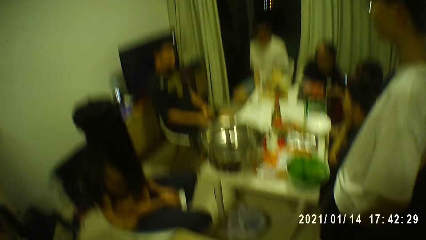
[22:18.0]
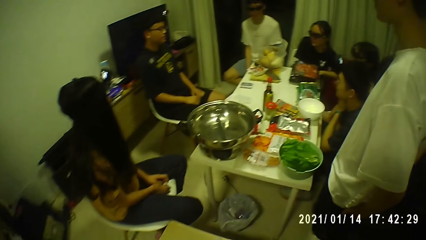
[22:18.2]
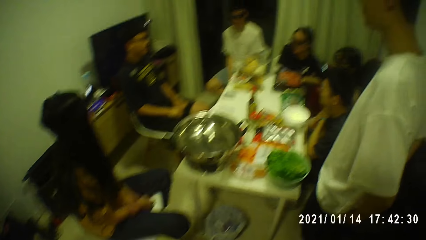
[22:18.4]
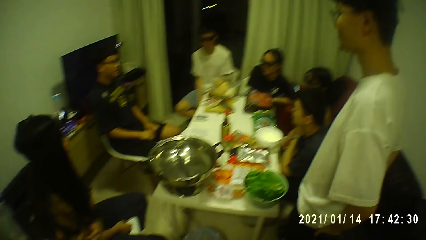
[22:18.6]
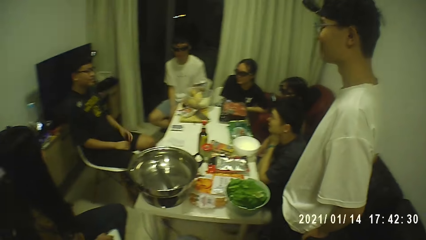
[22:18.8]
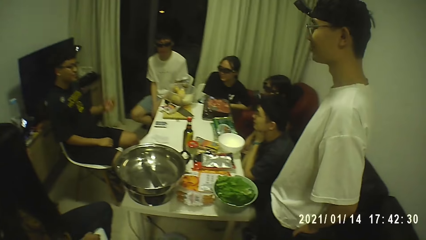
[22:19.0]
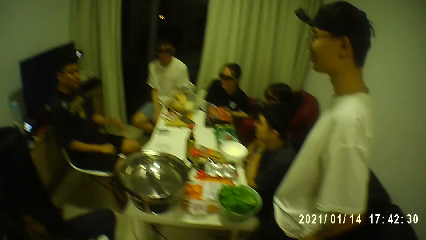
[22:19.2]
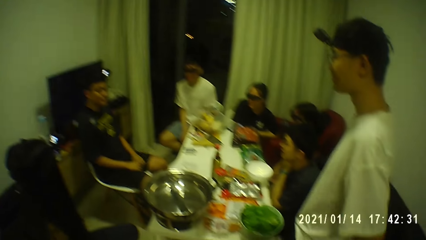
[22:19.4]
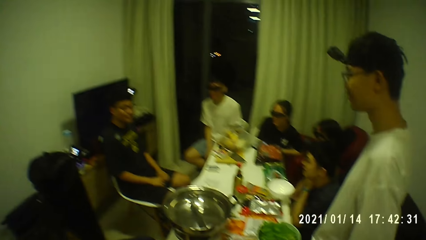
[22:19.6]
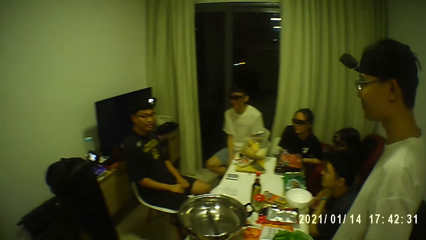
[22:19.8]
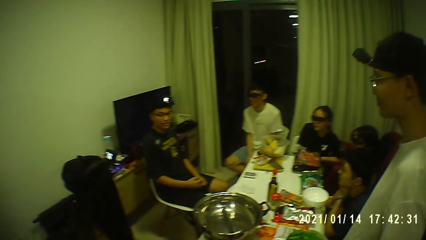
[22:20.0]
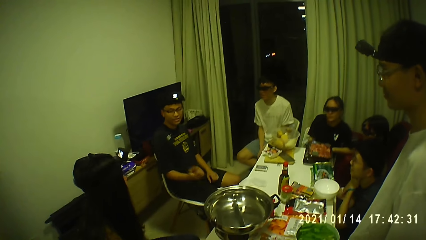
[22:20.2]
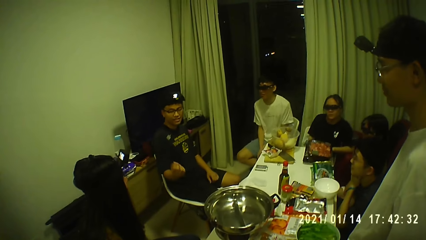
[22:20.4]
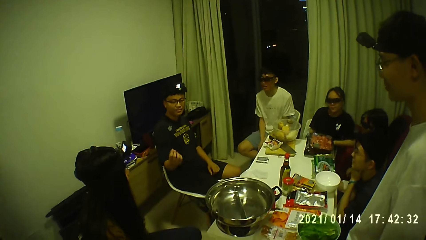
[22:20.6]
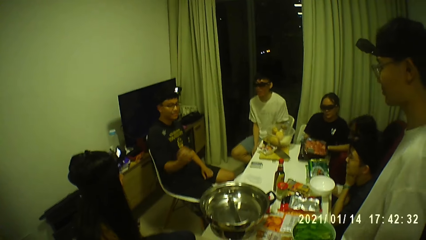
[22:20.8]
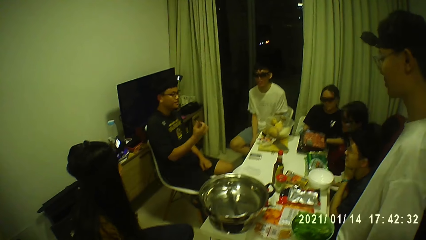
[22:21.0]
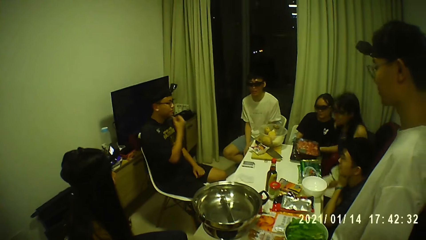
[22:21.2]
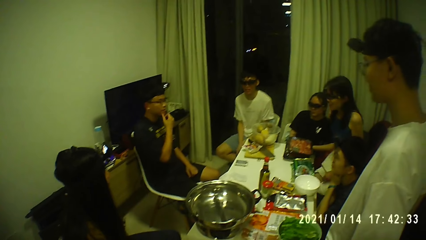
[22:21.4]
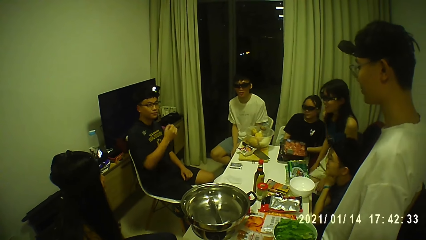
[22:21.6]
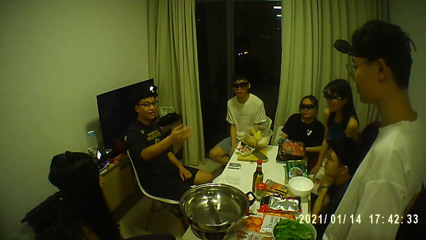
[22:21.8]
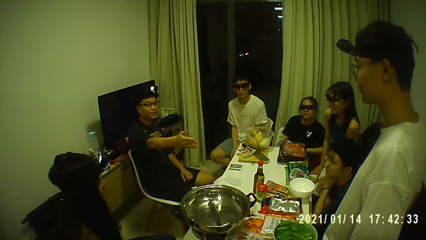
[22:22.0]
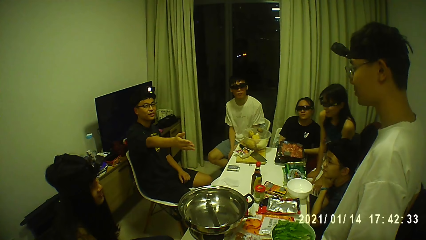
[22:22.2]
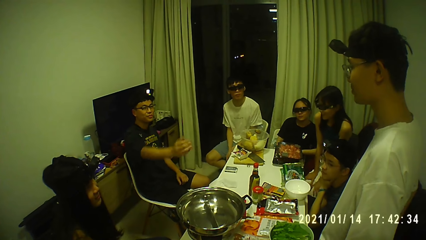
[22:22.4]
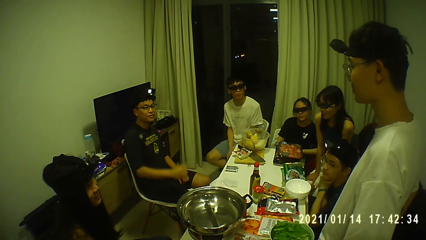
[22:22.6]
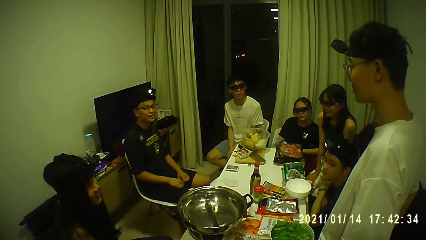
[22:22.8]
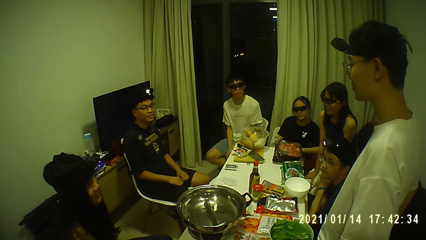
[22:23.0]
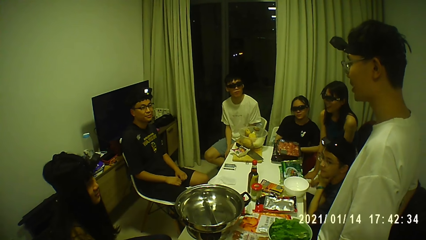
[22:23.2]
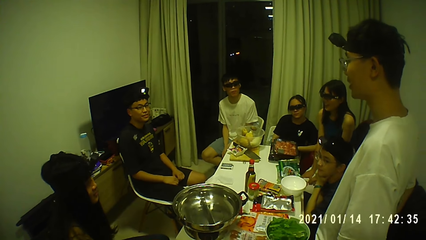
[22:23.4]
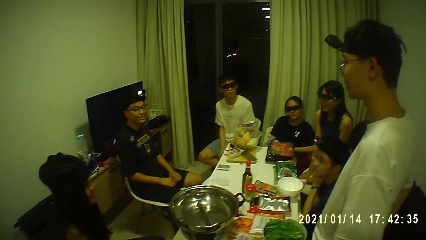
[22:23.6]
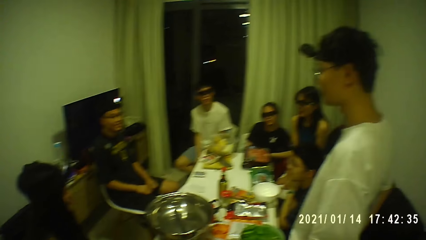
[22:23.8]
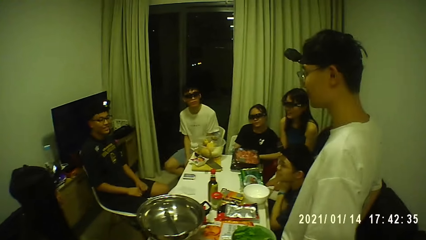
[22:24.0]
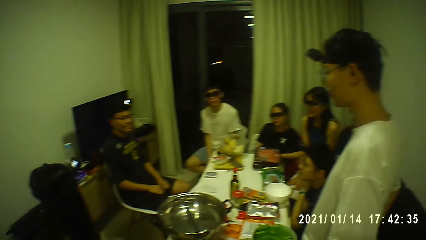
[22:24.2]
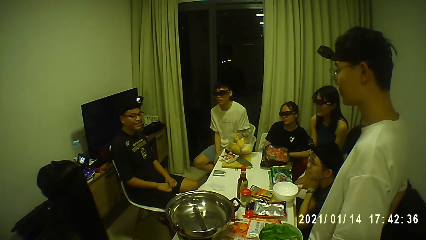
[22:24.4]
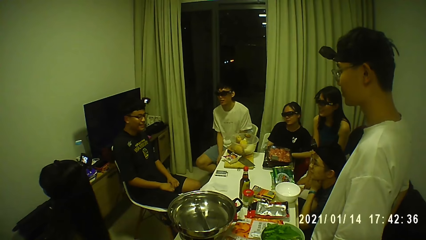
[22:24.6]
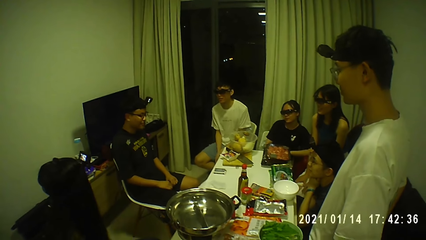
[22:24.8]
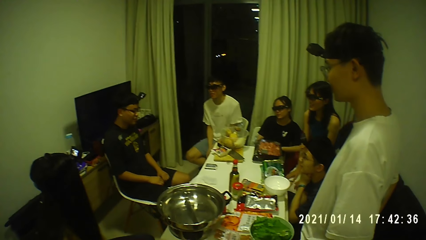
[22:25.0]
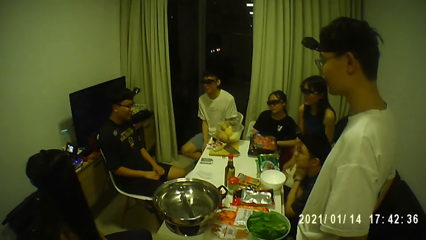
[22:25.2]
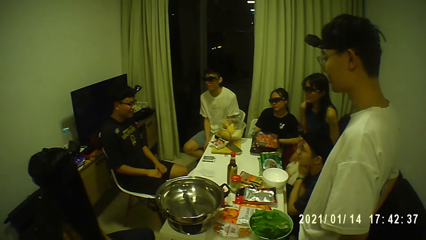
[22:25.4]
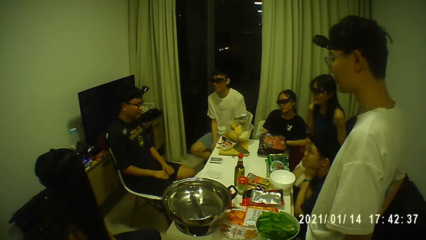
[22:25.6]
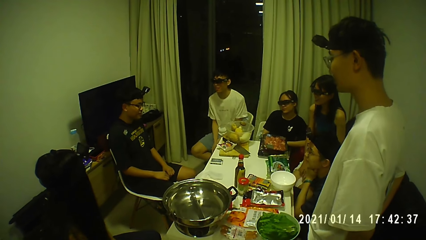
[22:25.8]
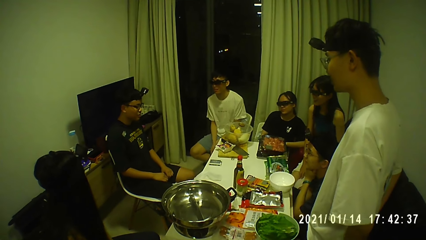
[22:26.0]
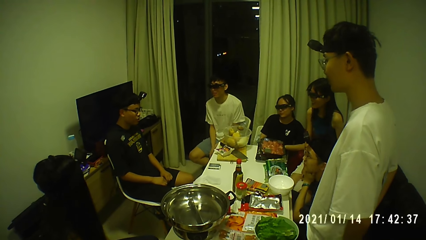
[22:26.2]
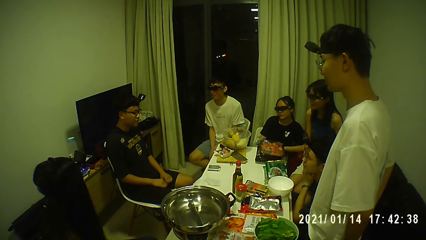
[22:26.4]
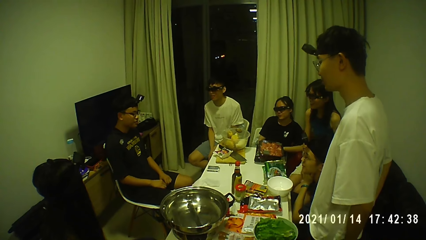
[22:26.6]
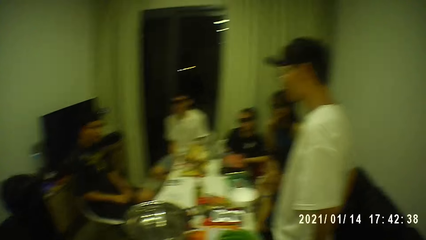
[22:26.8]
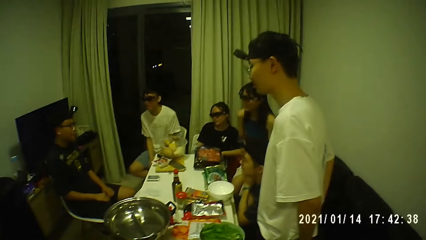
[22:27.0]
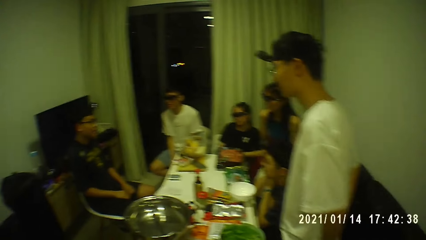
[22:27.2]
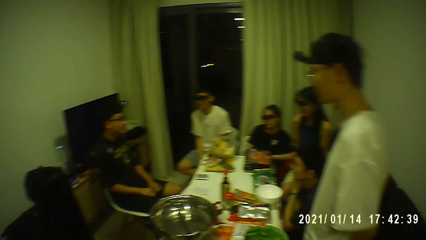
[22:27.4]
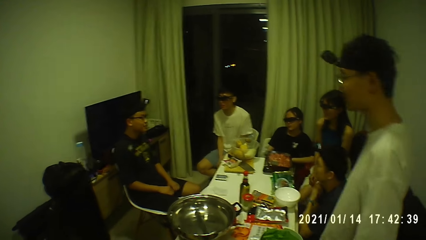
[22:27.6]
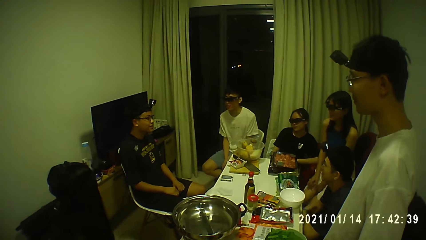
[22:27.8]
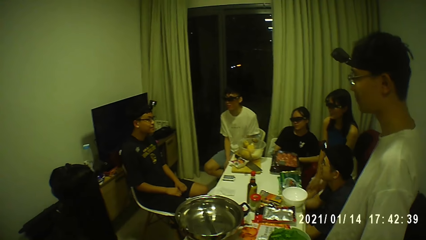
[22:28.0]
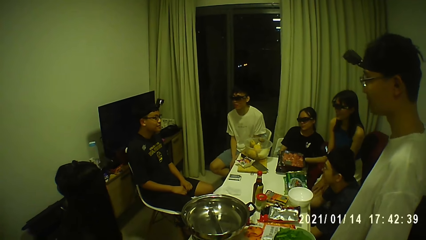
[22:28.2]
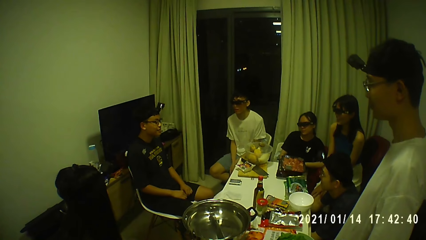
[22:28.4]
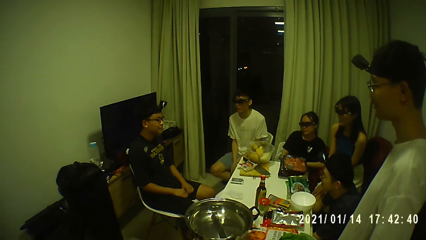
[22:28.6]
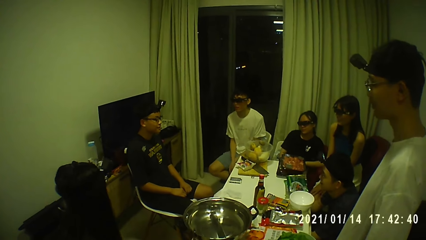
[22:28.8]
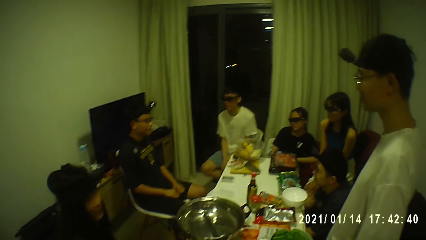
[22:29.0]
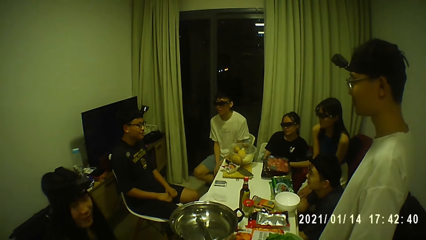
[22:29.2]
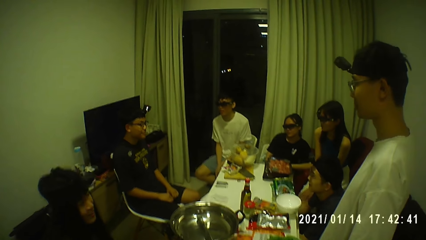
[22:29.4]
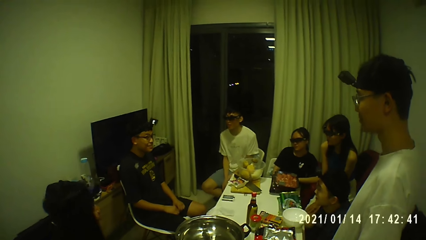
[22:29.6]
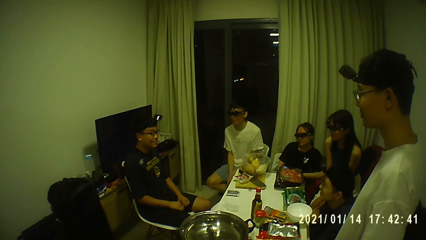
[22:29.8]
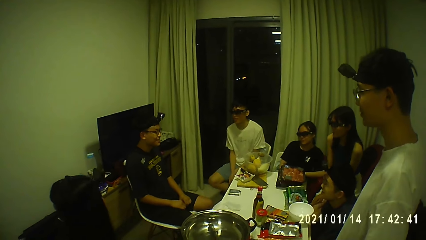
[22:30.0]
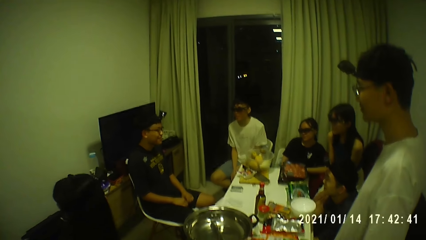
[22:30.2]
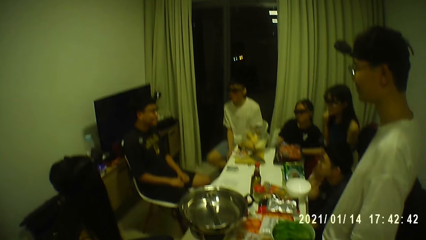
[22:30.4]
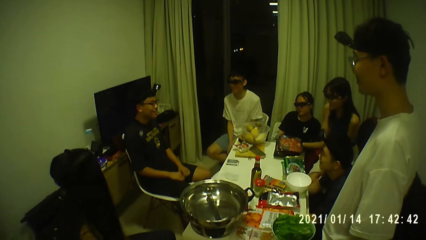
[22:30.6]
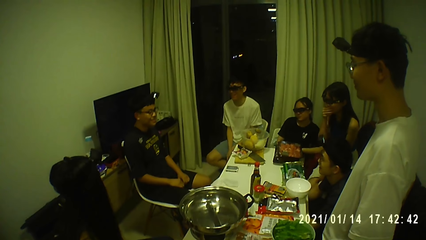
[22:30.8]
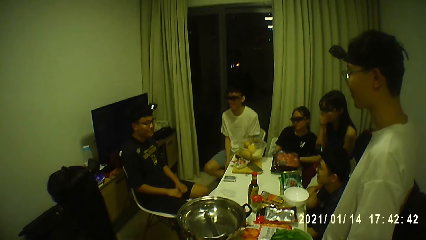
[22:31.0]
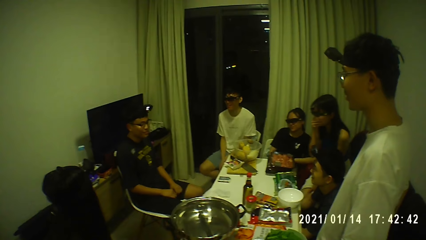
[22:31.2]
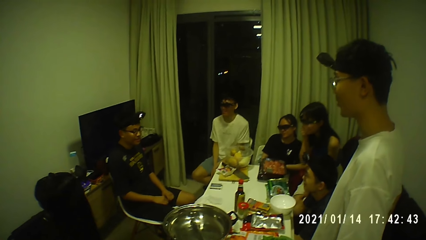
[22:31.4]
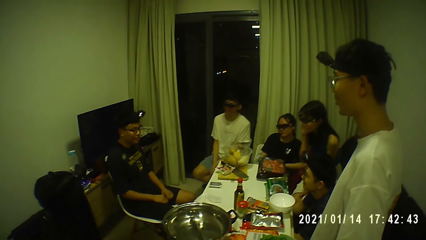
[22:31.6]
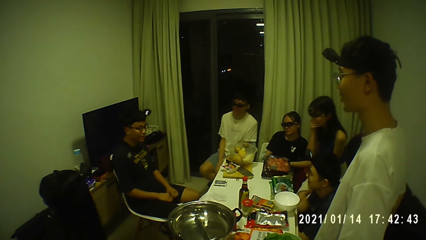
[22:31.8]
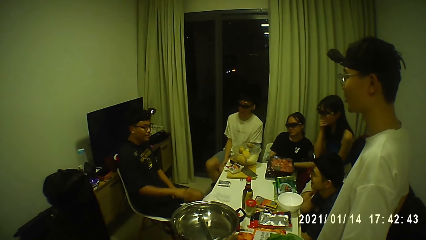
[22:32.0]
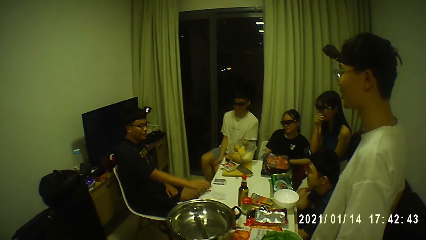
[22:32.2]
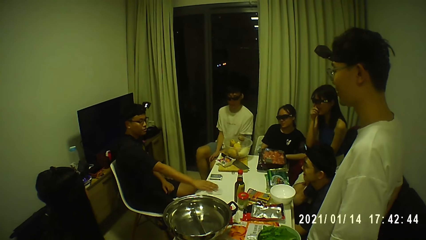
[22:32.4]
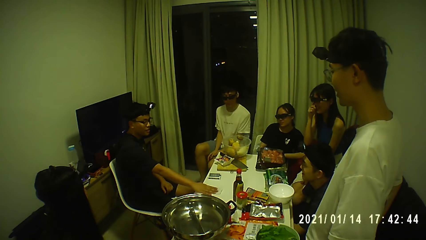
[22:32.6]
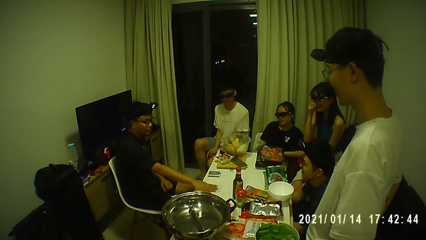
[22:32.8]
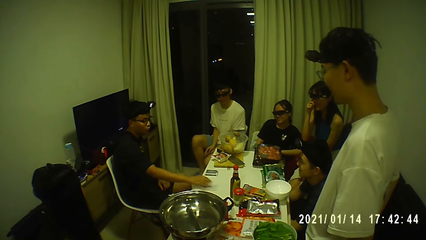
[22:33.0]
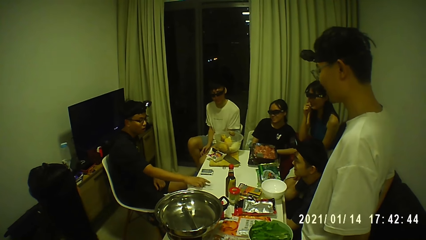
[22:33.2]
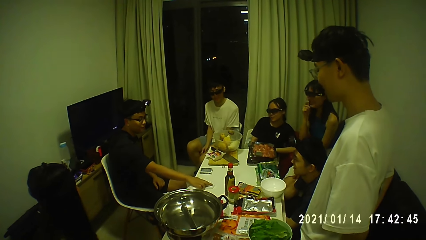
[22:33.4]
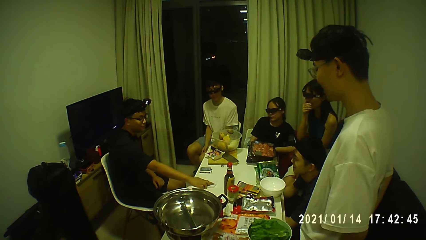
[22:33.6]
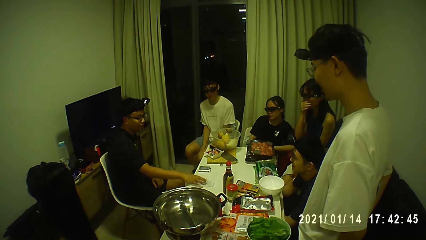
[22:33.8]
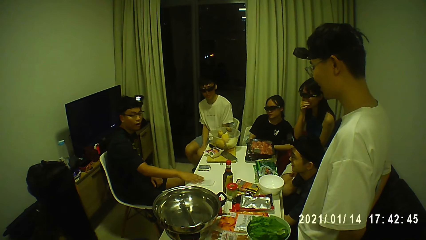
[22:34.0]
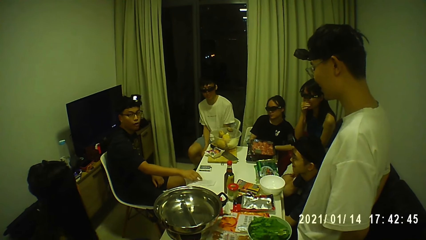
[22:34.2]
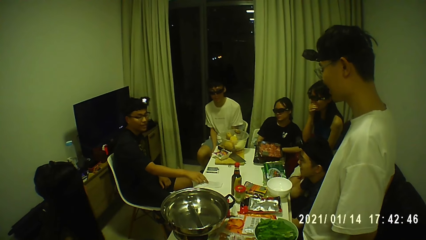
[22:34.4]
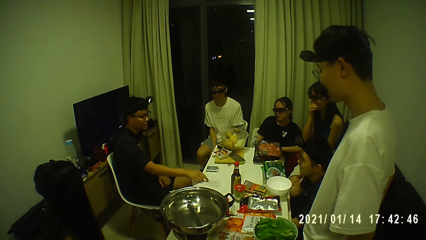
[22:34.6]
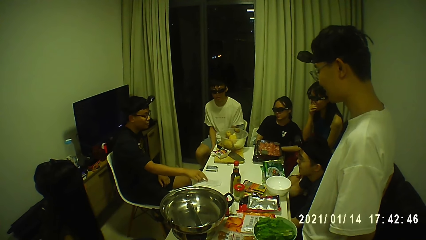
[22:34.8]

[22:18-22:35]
A man points towards another man. Another man taps a paper on a table with his right hand.
